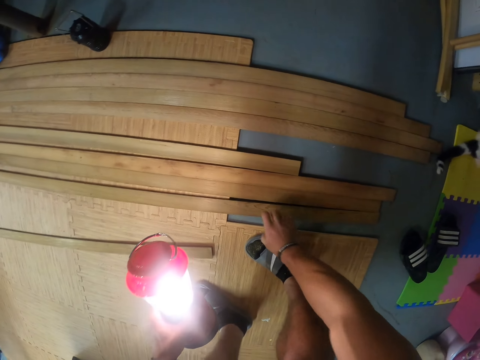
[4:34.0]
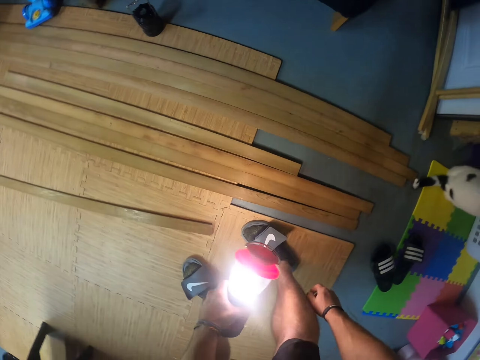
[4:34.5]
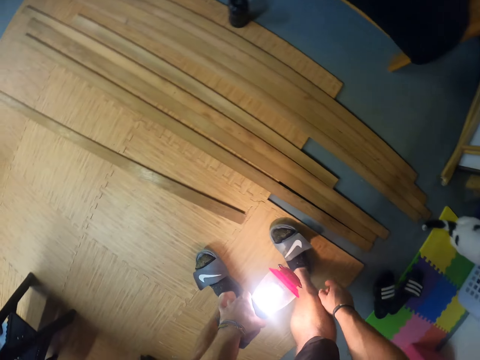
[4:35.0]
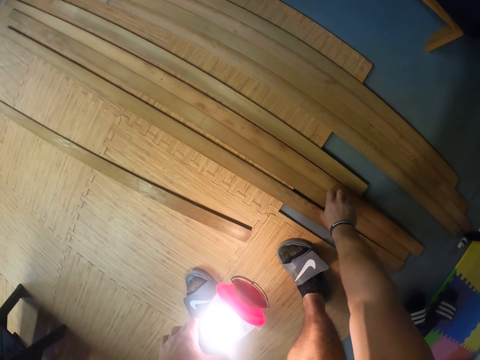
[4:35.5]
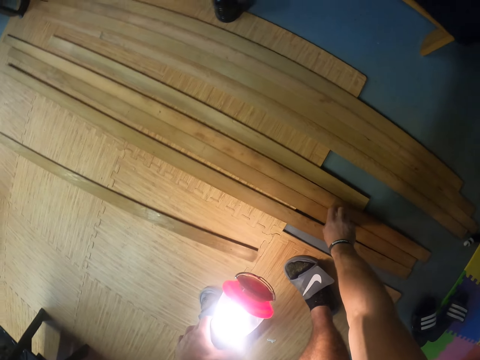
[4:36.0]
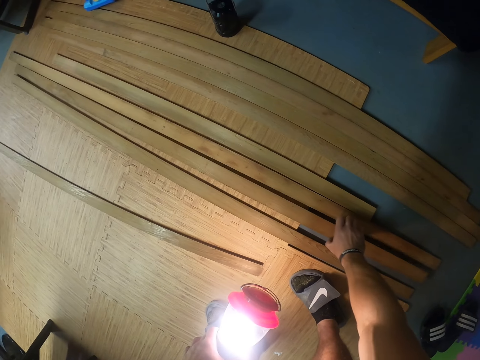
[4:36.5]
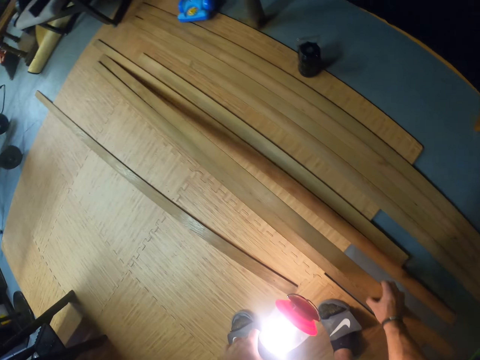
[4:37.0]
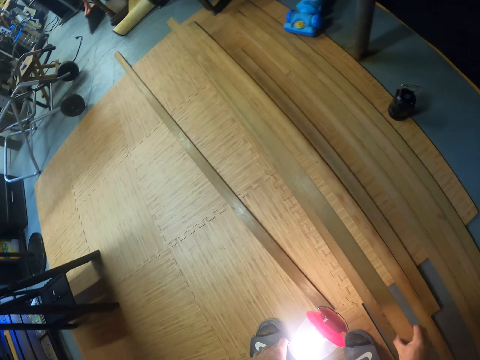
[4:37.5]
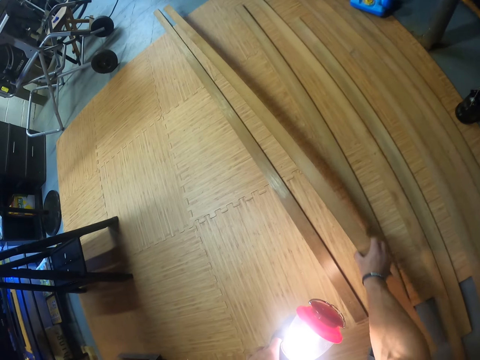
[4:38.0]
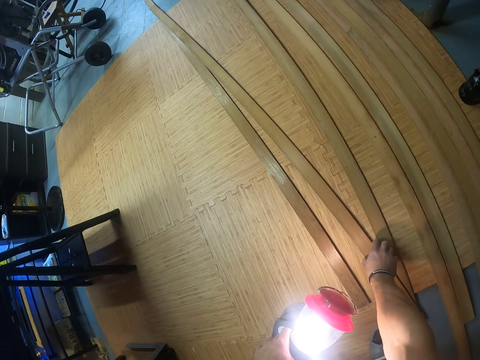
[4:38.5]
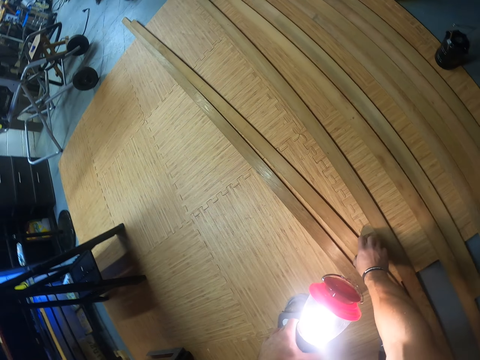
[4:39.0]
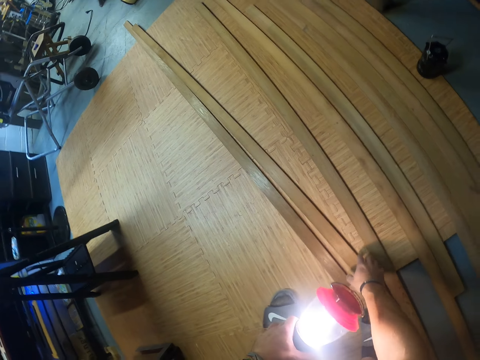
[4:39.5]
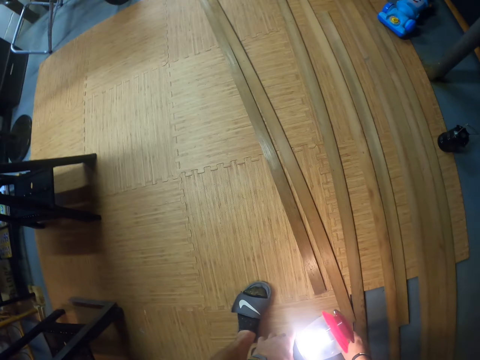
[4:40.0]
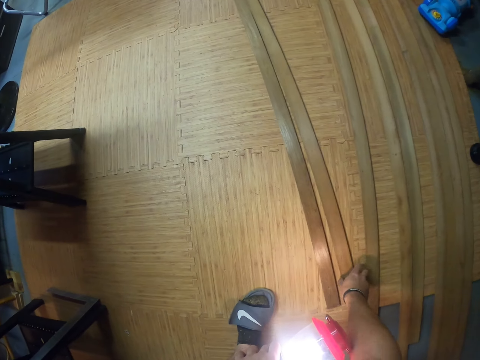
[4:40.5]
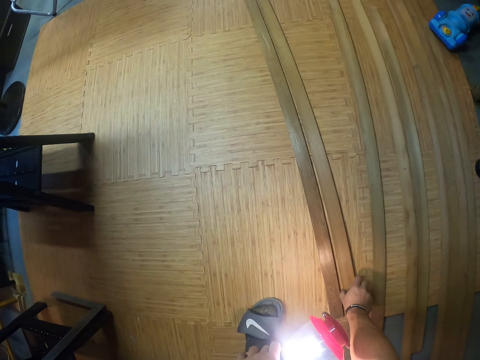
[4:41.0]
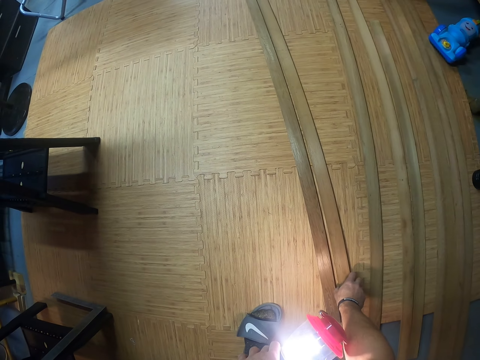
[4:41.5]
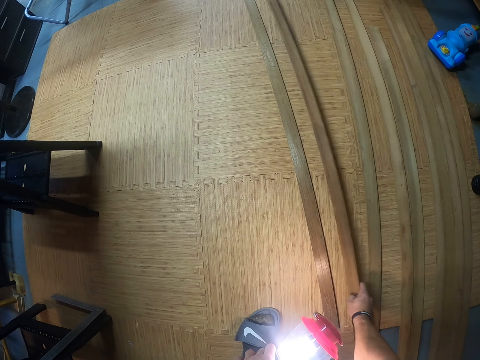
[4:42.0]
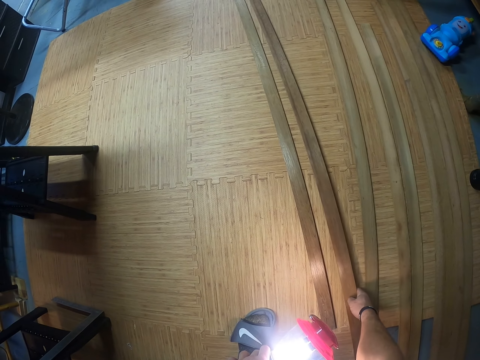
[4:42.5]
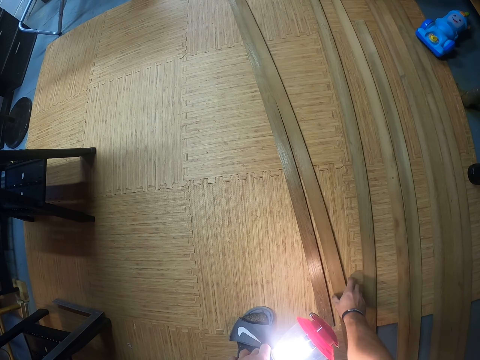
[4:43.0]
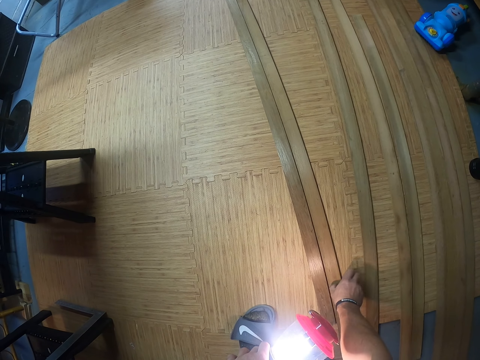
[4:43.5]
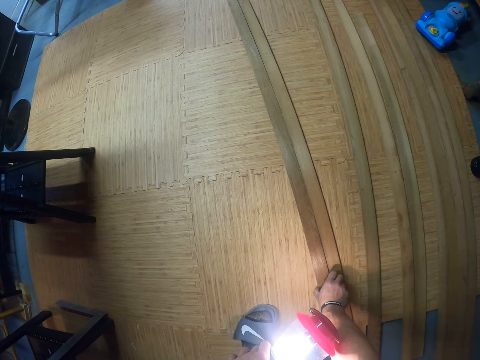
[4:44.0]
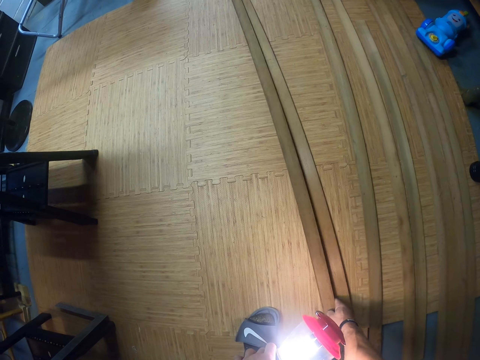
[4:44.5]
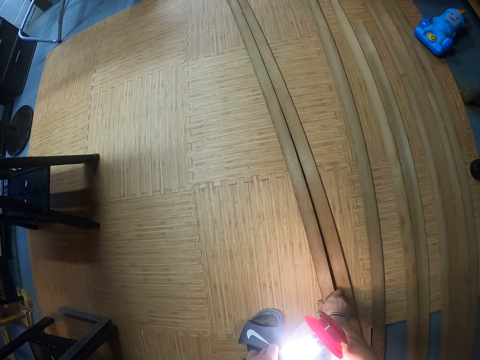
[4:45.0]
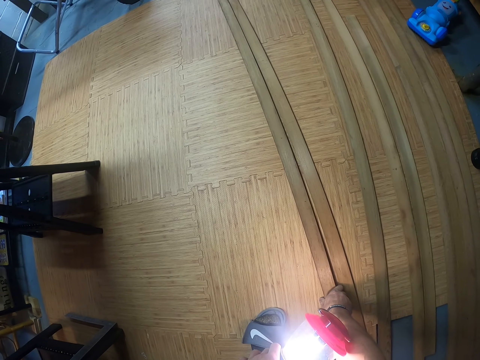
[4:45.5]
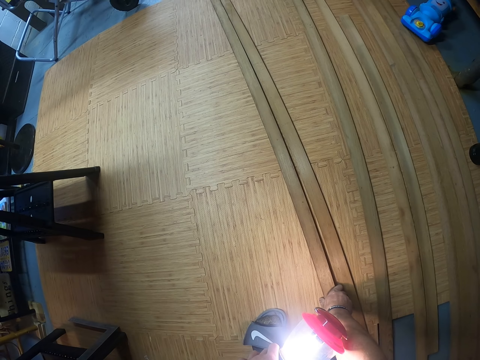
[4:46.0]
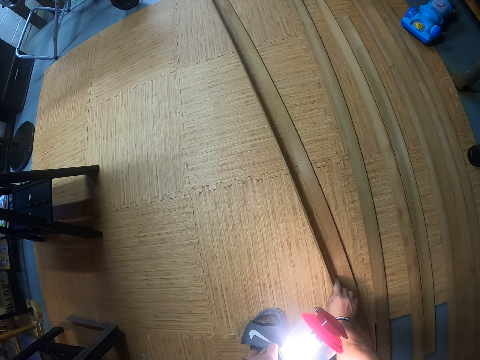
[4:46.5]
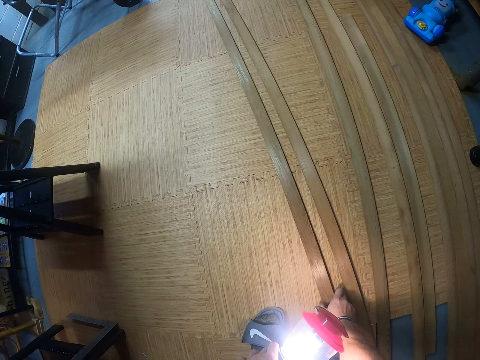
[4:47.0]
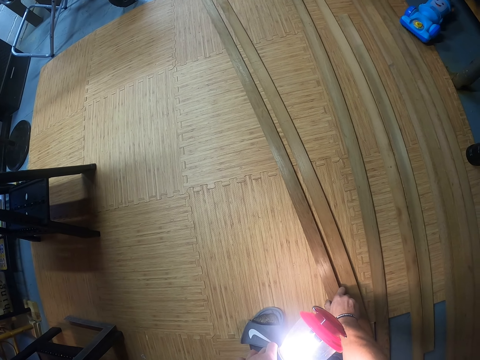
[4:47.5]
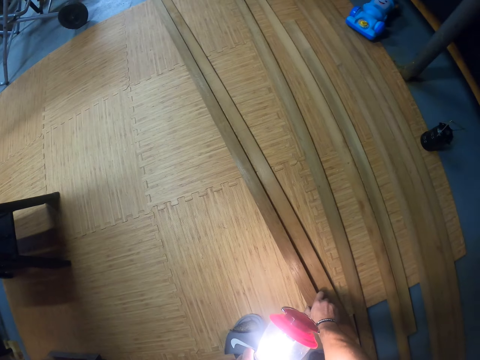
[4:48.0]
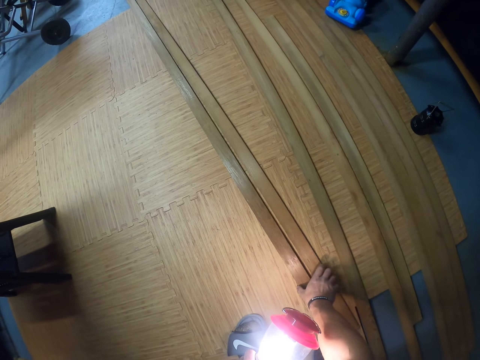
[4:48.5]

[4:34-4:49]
The camera wearer looks around. He picks up a wooden plank from the wooden floorboard with his right hand. He drops the wooden plank on the wooden floorboard with his right hand. He adjusts the wooden planks on the wooden floorboard with his right hand. He turns the wood.

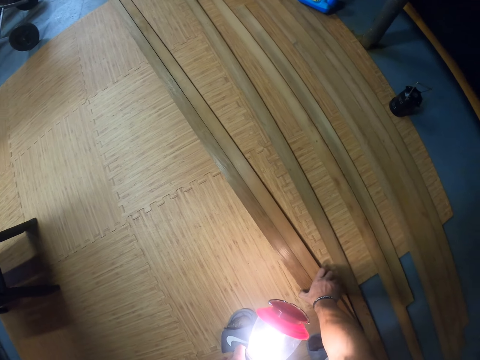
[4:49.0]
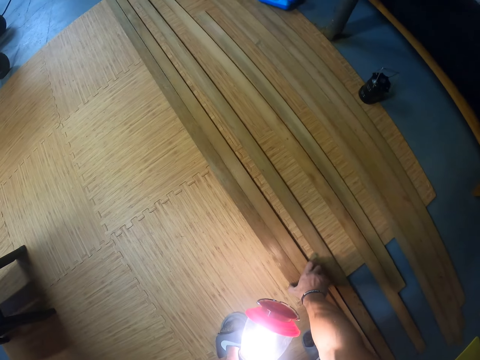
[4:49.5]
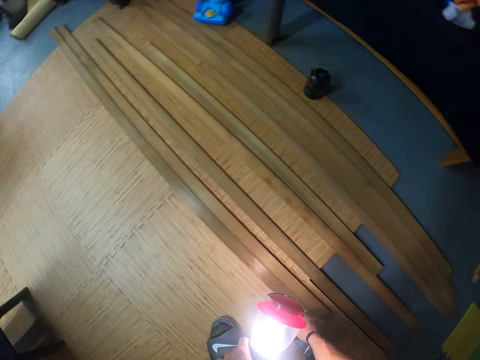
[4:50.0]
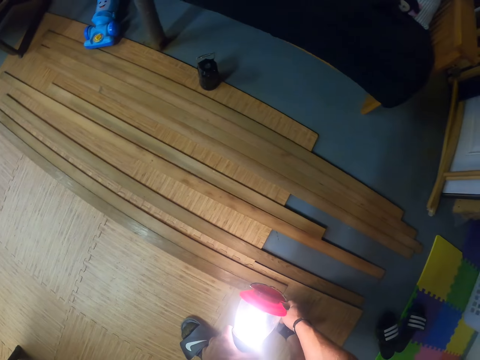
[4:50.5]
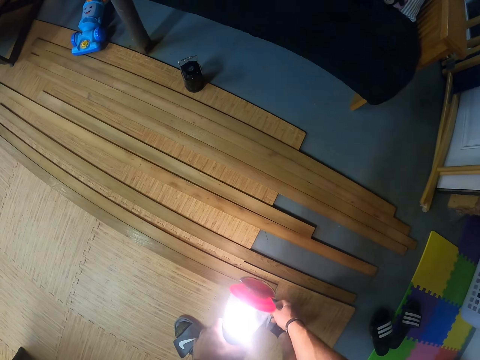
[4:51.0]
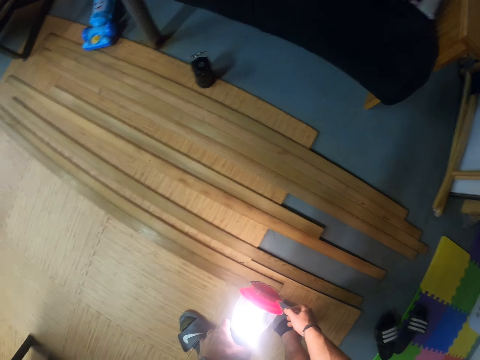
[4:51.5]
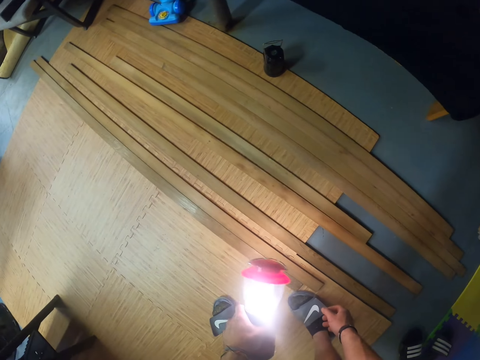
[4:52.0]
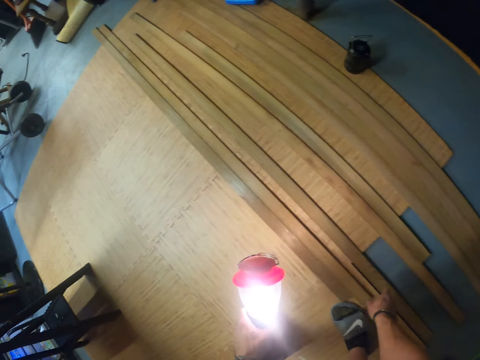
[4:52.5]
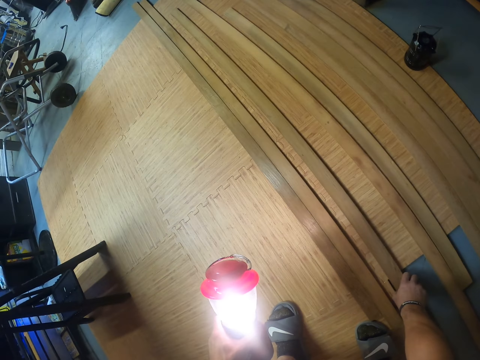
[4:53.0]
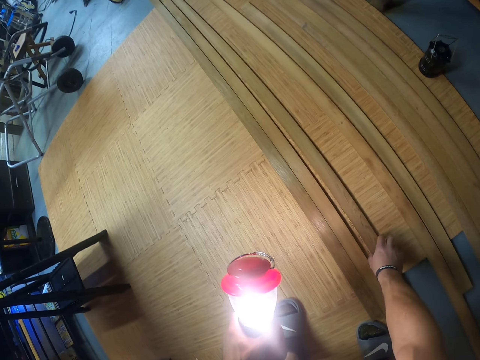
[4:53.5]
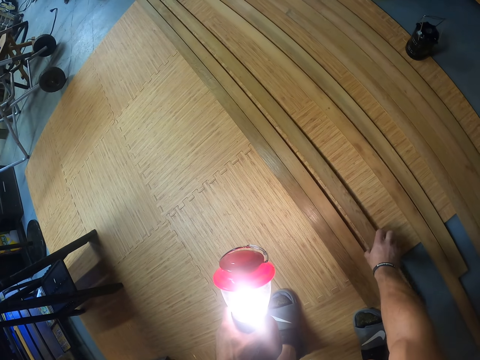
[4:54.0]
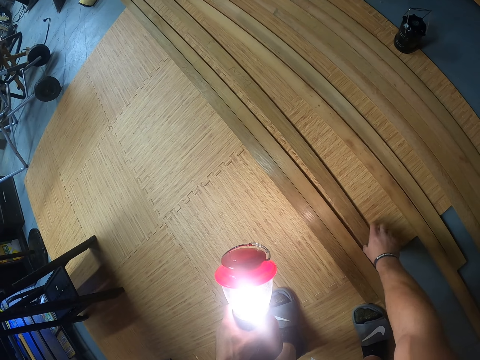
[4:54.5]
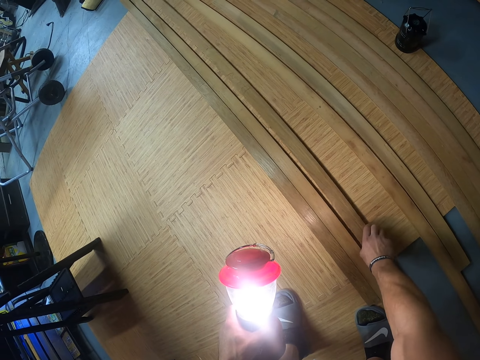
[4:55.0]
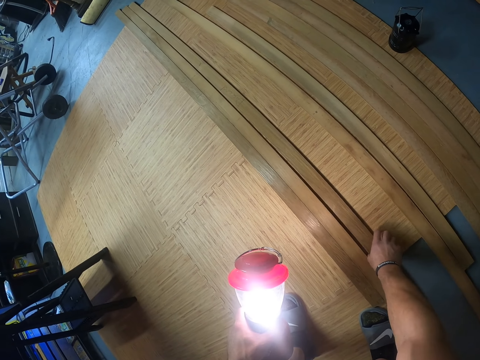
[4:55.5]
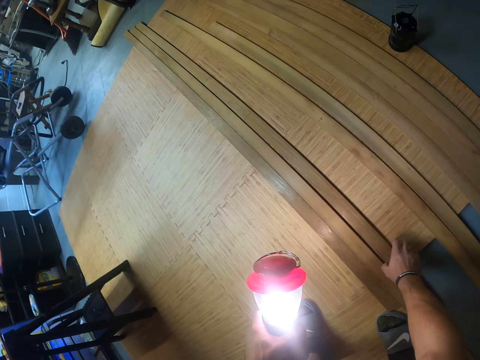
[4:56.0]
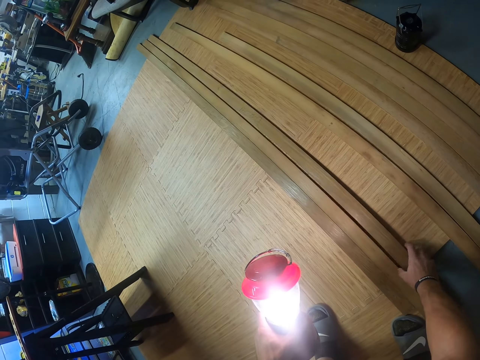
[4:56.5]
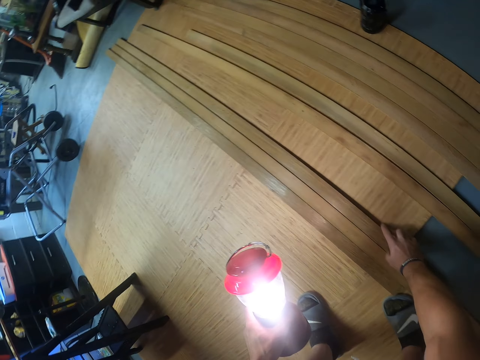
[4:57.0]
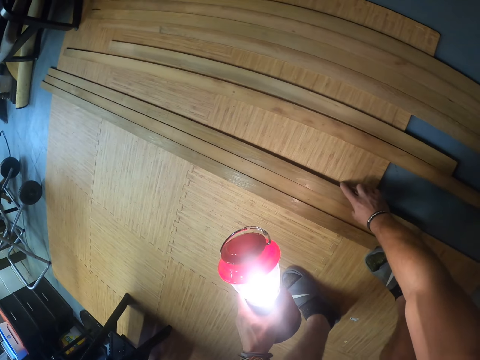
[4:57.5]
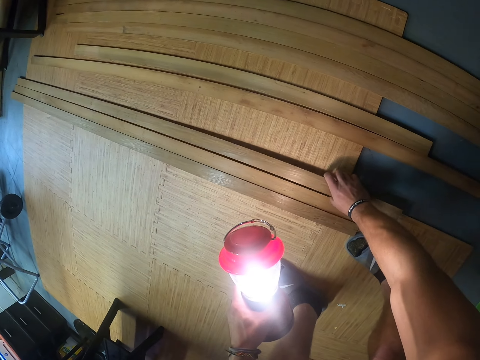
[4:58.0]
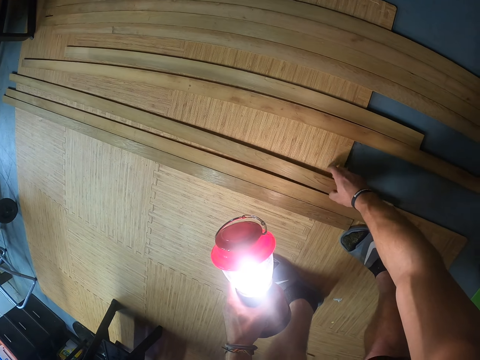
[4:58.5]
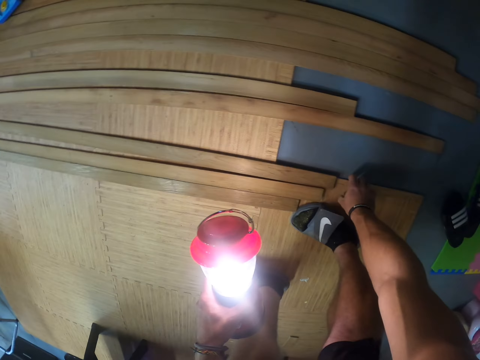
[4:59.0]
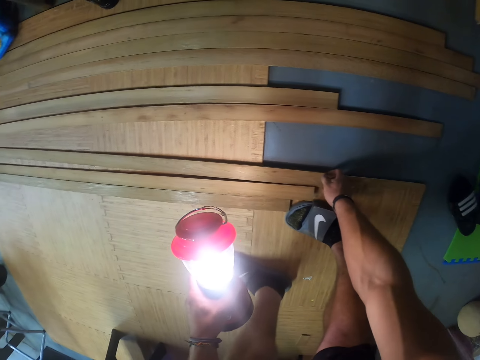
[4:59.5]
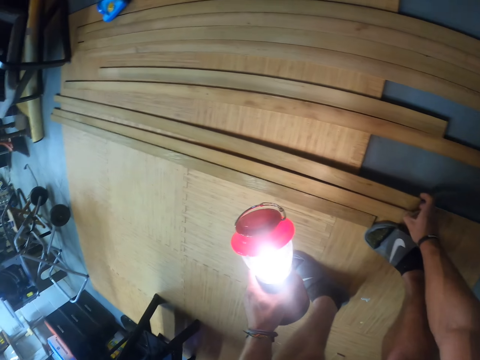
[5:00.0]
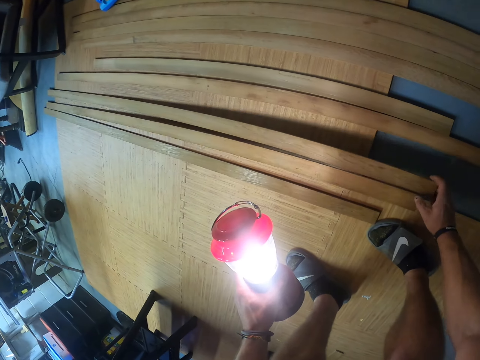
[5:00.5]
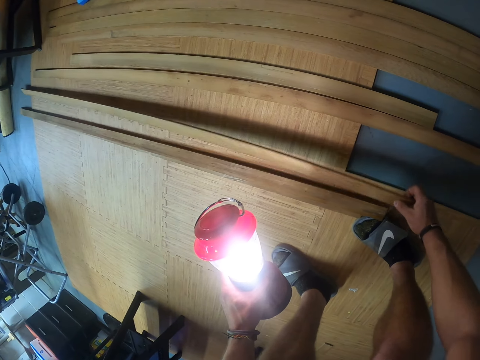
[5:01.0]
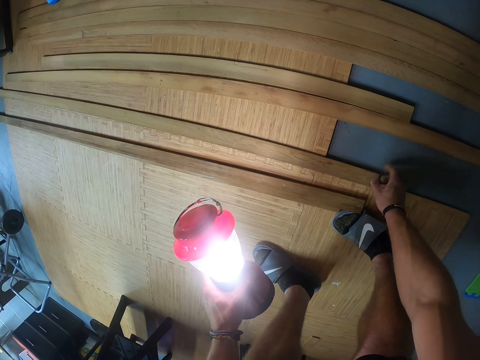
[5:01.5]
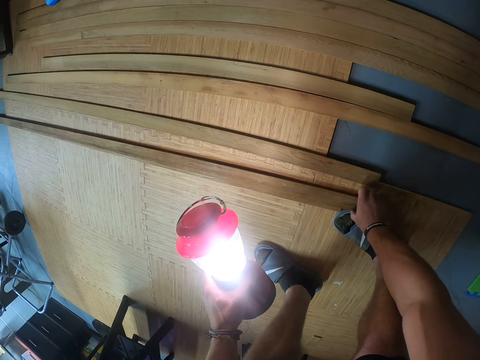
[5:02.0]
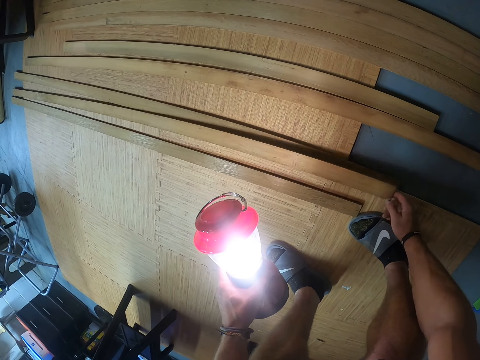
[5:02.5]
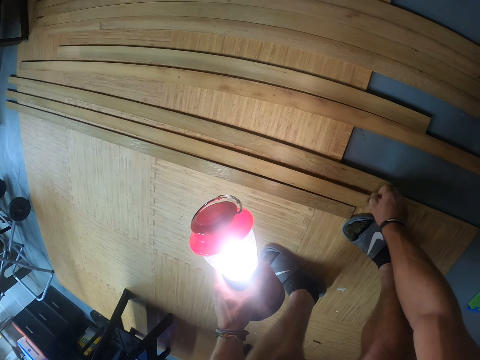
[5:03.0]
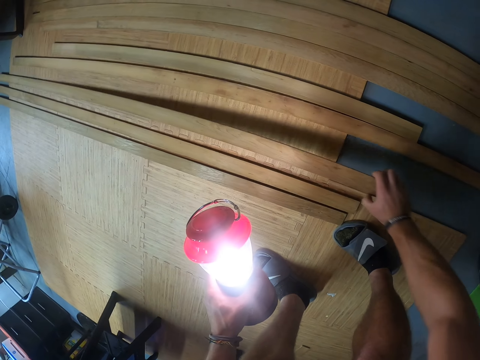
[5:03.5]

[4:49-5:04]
The camera wearer looks at the timber on the floor. They arrange the timber on the floor.
